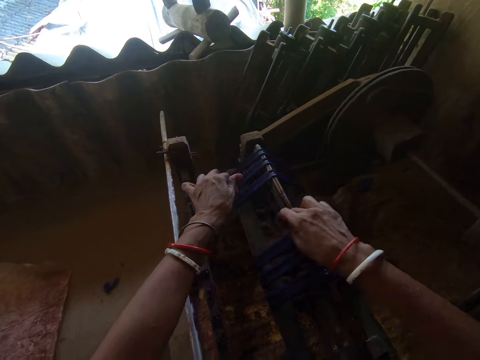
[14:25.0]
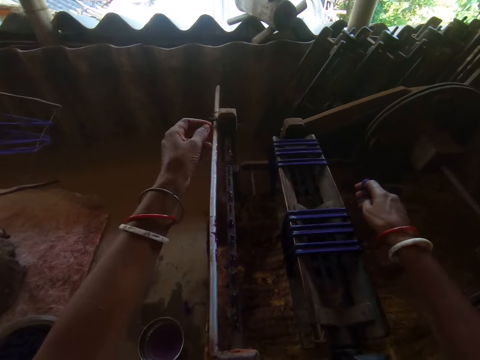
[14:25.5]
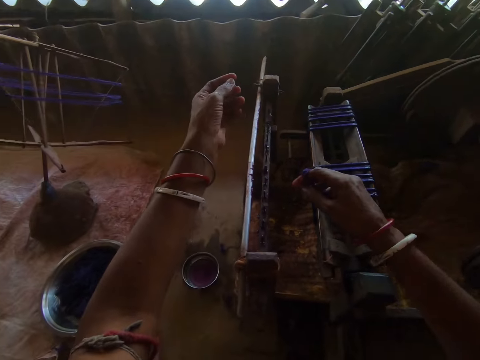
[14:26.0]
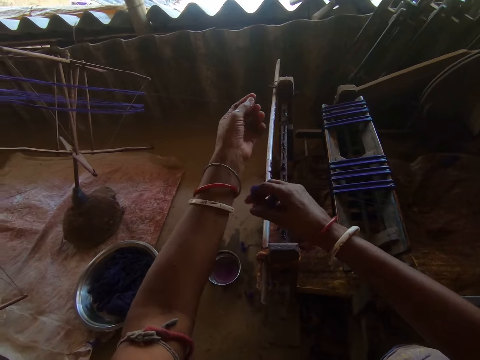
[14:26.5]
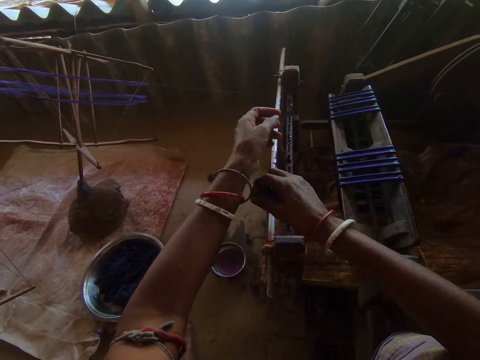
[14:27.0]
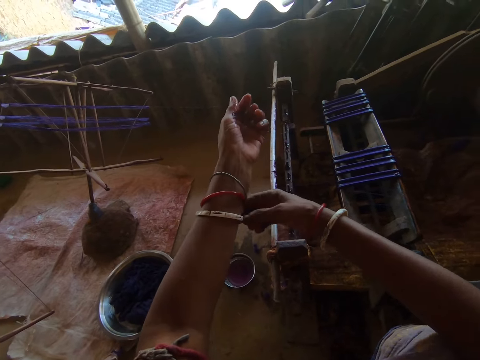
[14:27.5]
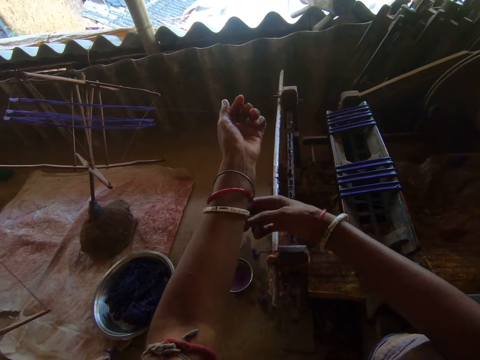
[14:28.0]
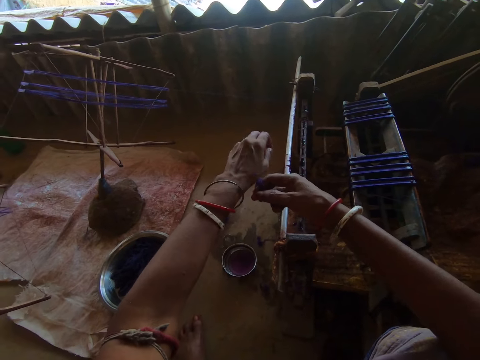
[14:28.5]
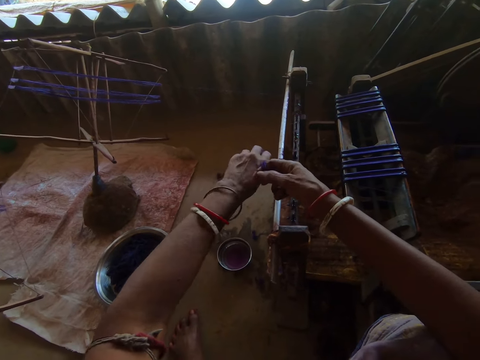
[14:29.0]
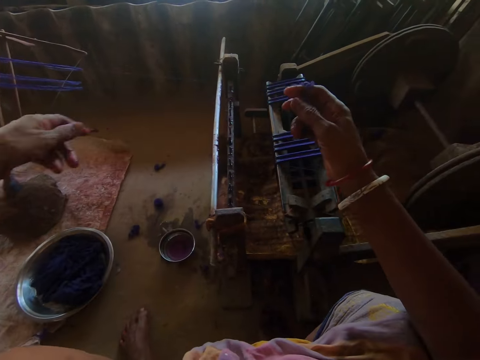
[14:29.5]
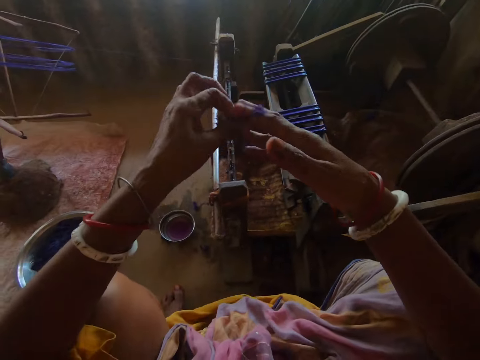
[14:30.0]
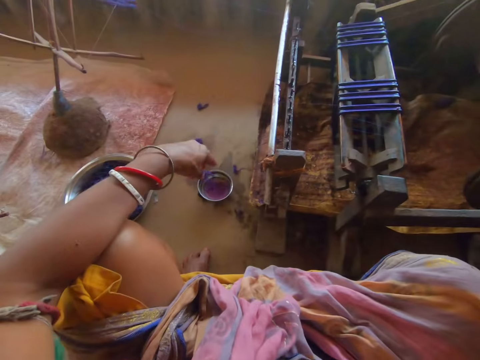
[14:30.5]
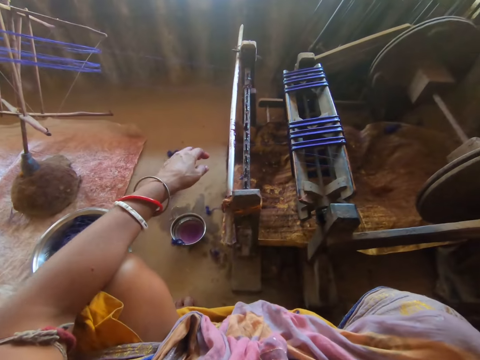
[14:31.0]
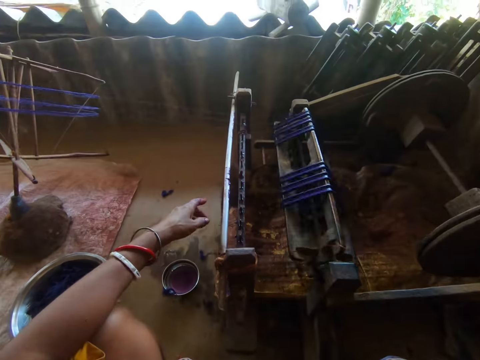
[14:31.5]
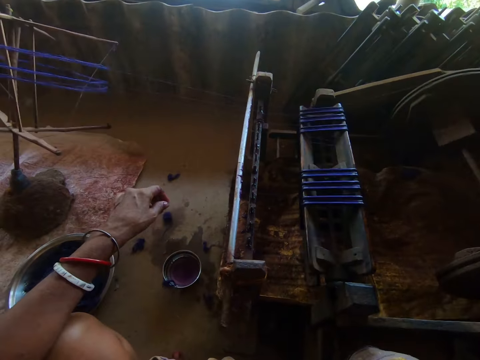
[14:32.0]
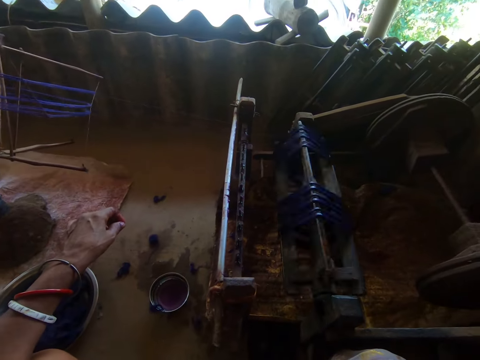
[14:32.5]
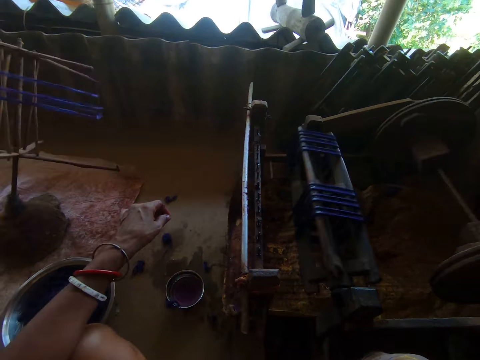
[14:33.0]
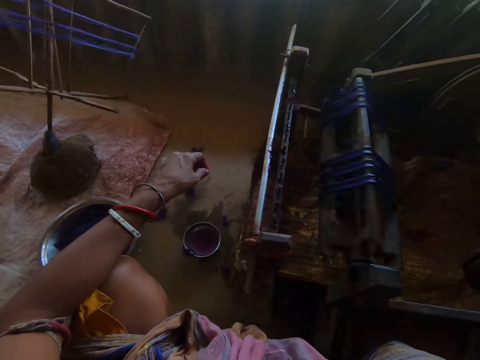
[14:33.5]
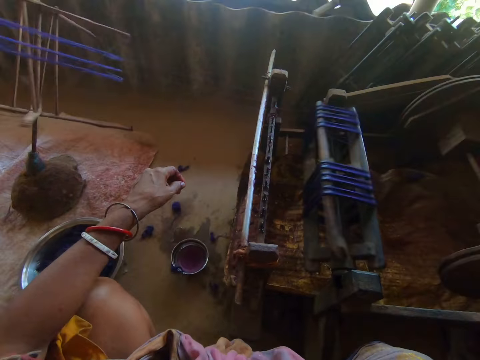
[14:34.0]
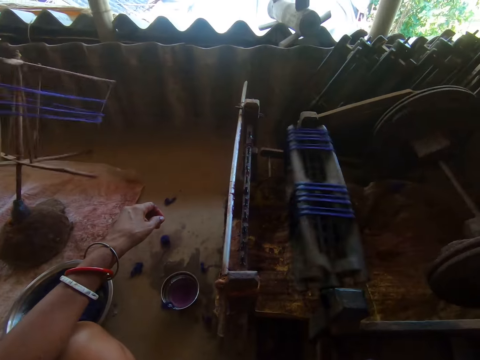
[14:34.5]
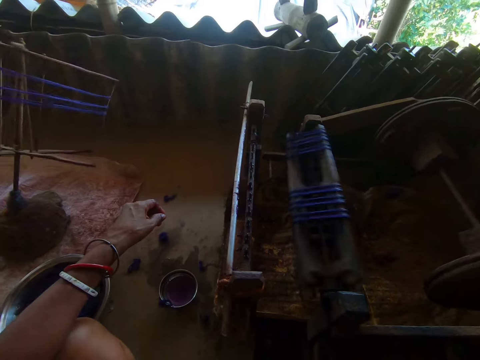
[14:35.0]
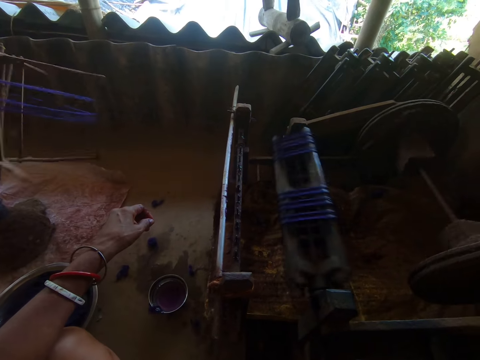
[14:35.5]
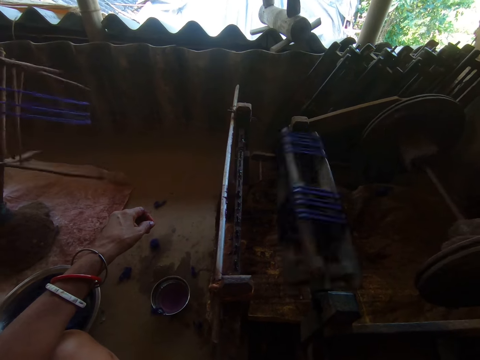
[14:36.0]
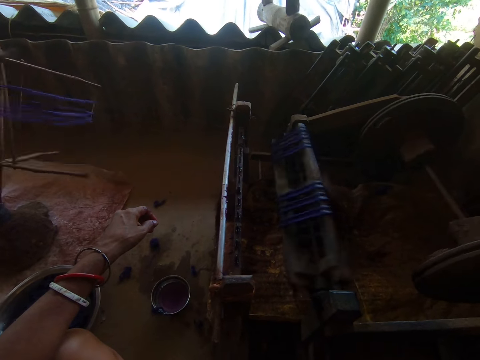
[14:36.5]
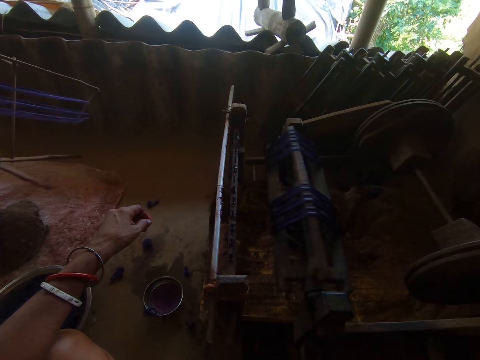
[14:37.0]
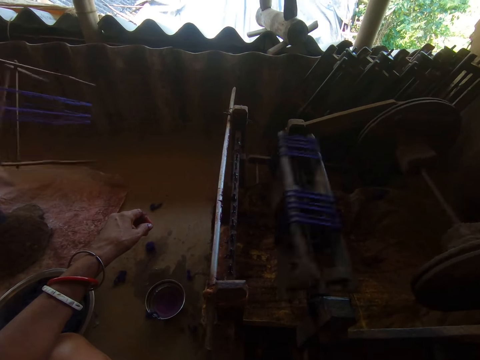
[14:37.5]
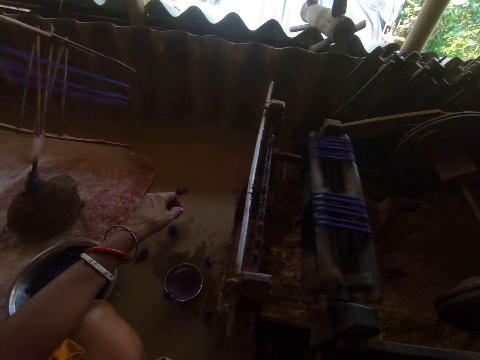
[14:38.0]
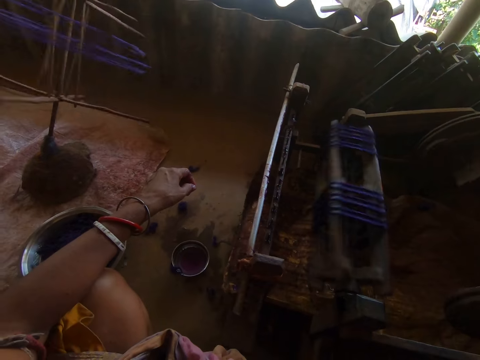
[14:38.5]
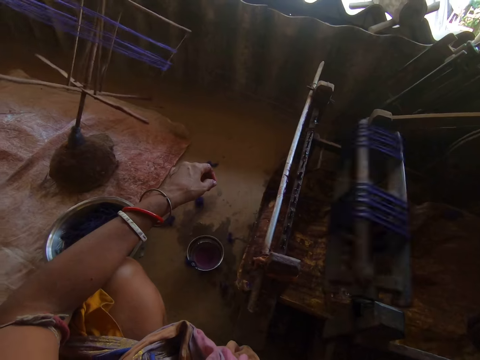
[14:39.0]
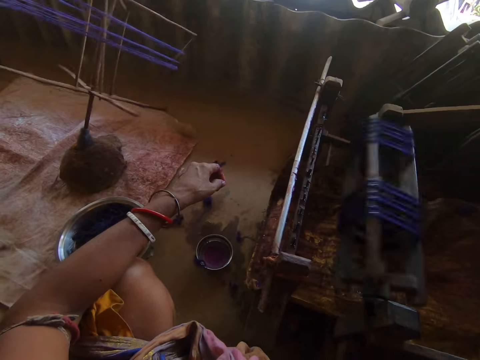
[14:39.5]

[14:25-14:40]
The camera wearer looks at the hands. He unties the thread from his hand. He looks at the thread on the hands. He drops the thread down. He operates the machine. He does something.

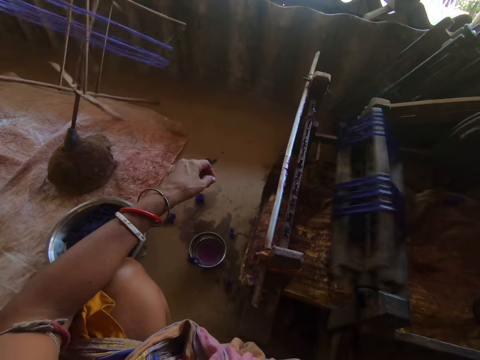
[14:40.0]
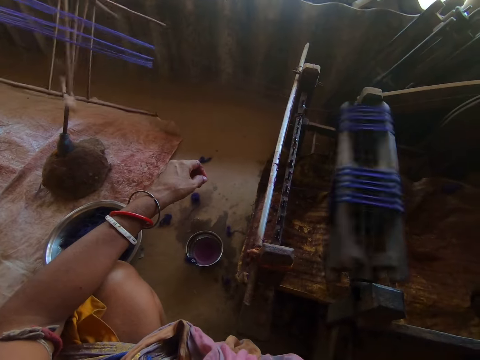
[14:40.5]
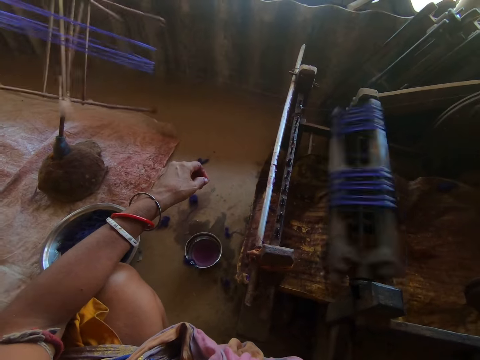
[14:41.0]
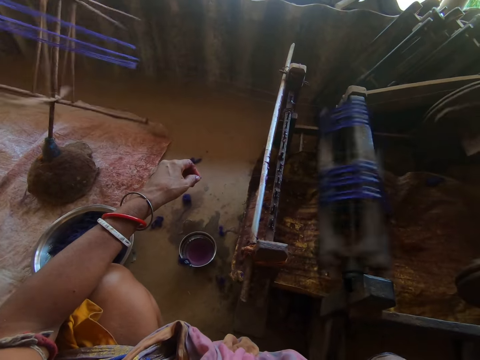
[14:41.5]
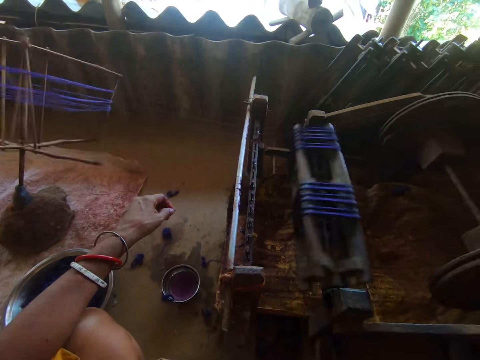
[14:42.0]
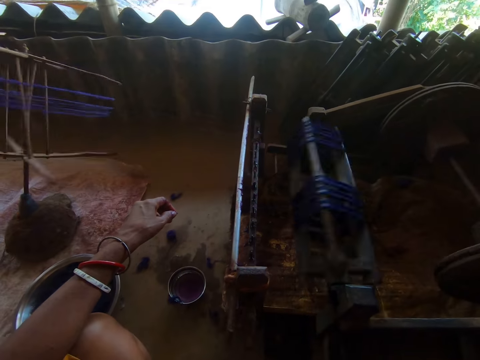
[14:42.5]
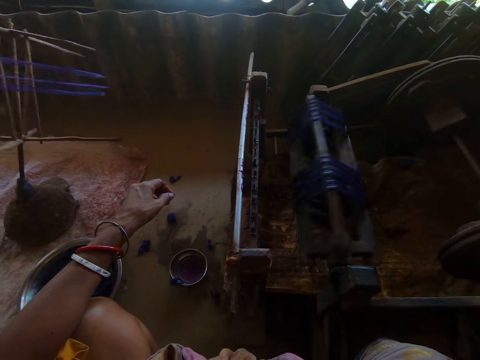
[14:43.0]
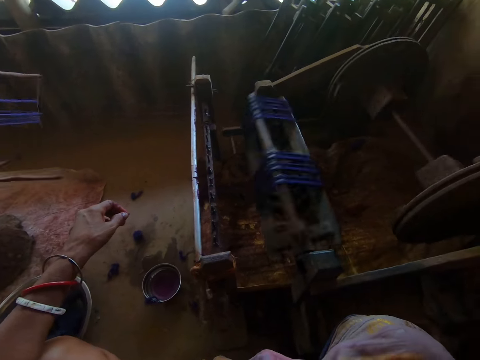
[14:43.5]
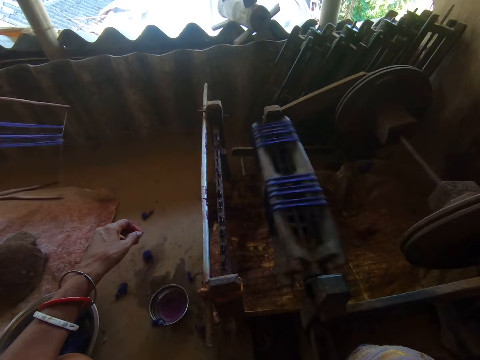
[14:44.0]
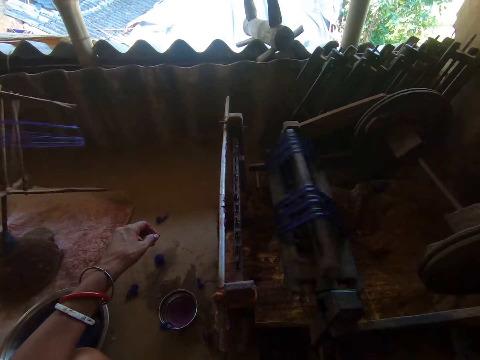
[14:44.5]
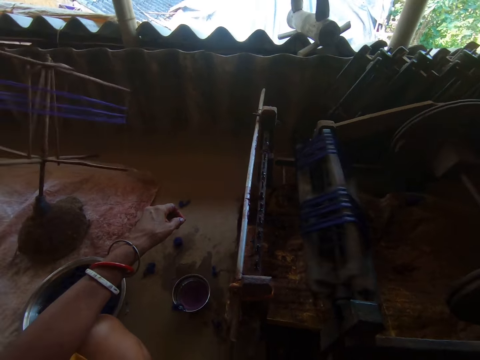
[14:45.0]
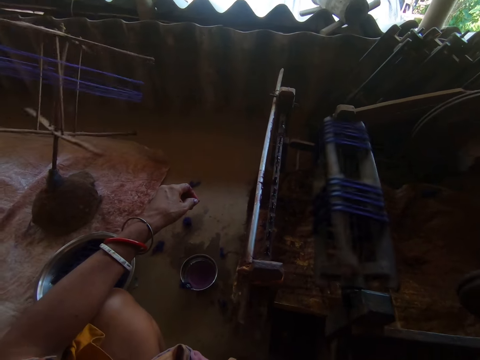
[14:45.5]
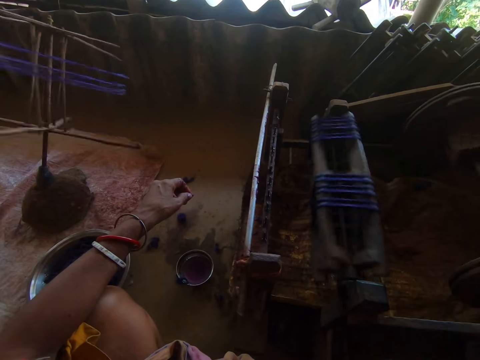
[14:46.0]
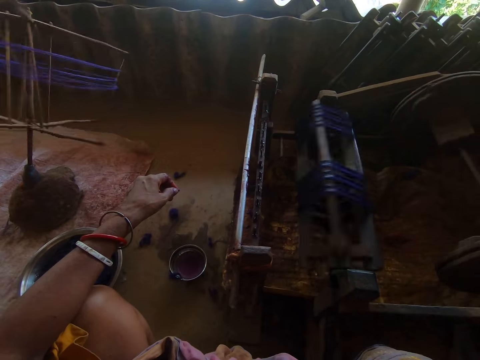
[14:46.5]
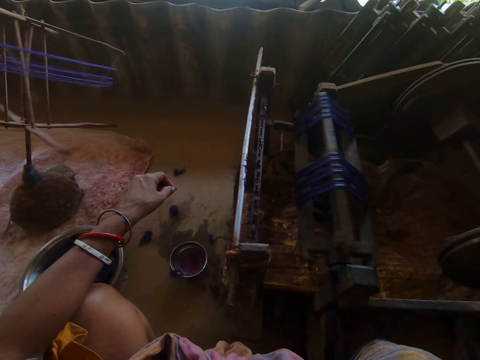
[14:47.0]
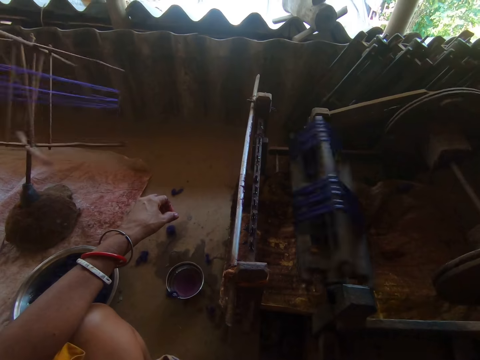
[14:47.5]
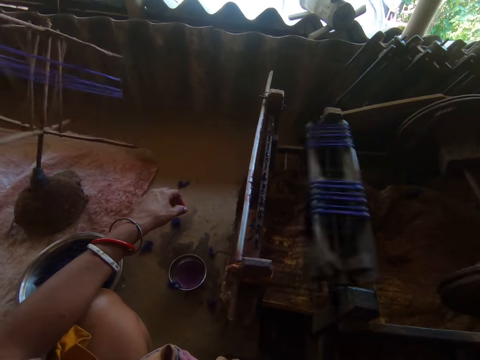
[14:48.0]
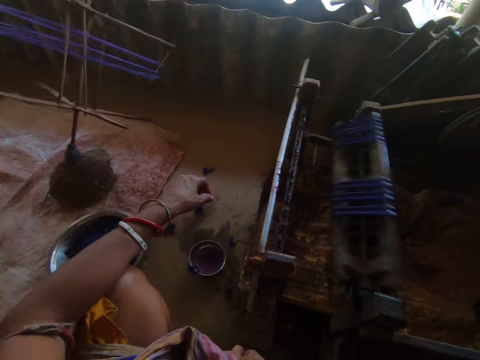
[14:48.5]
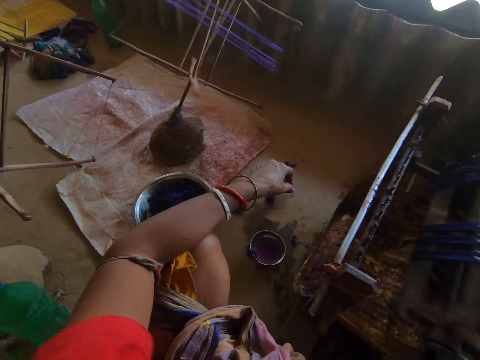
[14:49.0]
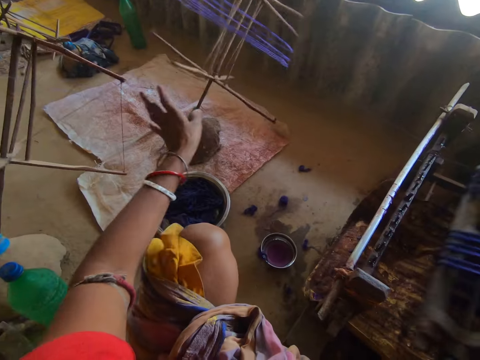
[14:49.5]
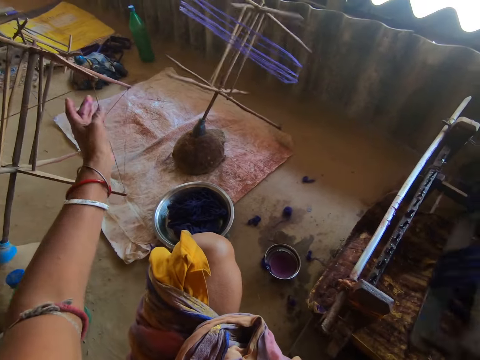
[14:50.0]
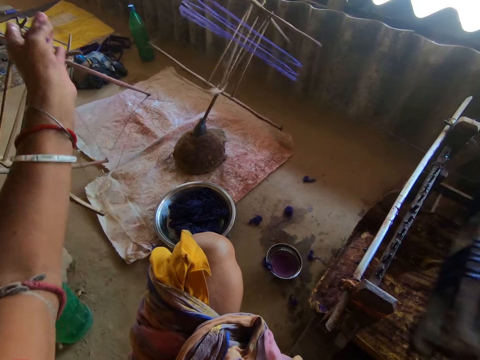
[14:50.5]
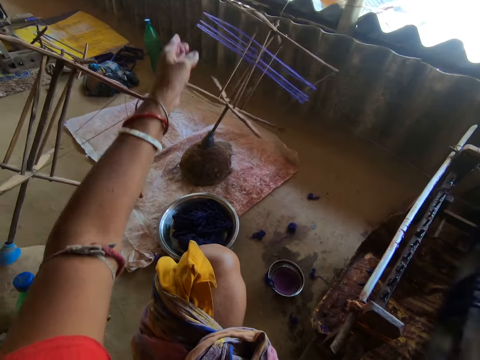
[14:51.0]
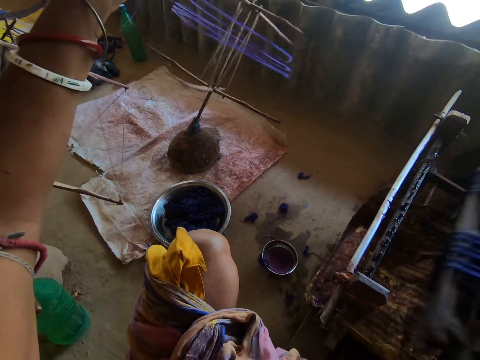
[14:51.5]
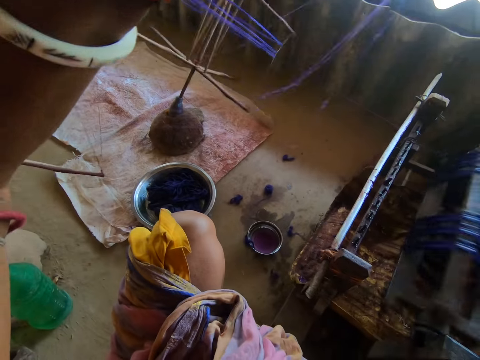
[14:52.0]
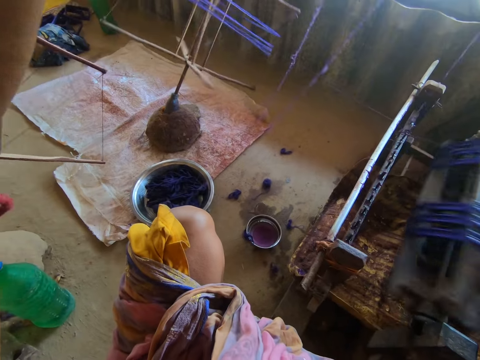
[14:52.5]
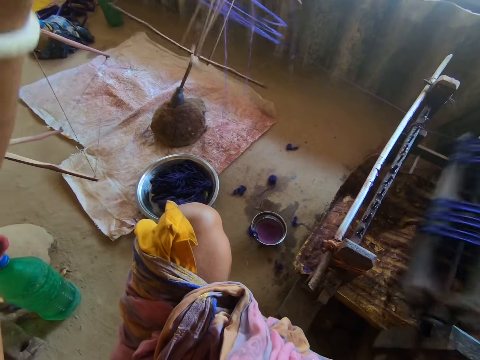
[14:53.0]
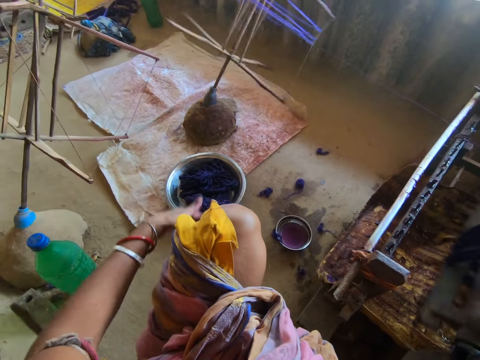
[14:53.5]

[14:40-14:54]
The camera wearer looks around. They stop the moving metal and take thread from the moving metal.
